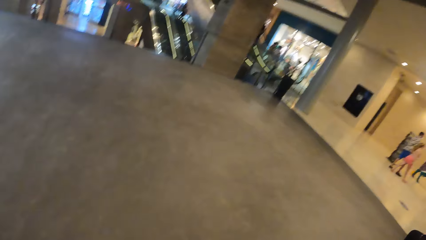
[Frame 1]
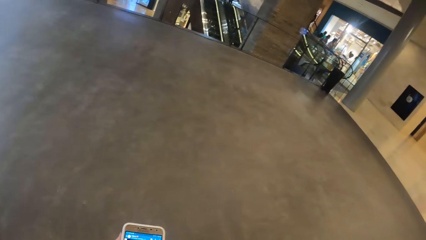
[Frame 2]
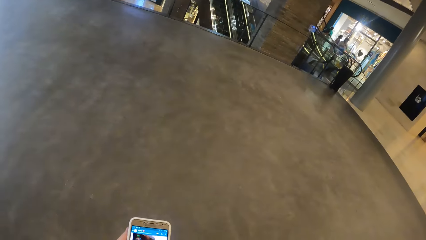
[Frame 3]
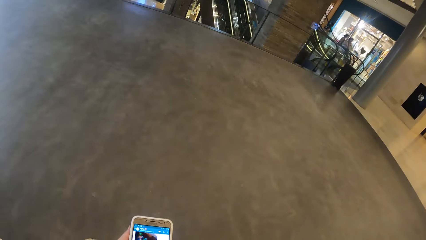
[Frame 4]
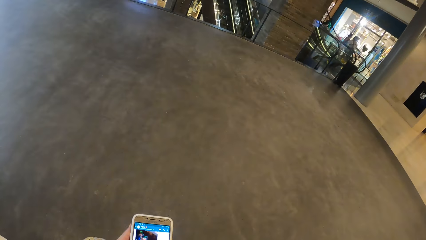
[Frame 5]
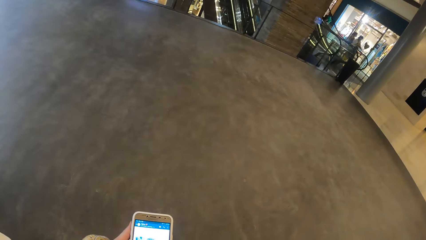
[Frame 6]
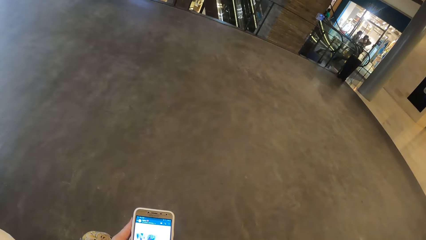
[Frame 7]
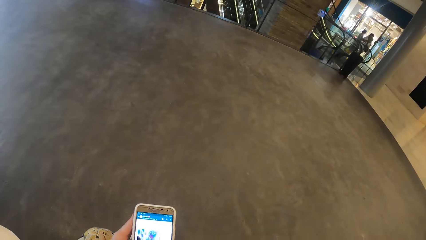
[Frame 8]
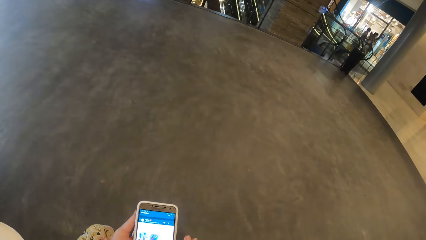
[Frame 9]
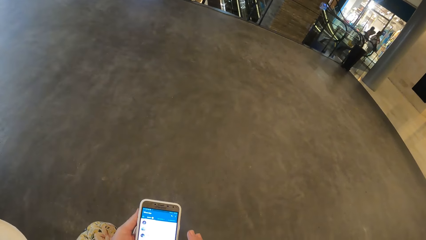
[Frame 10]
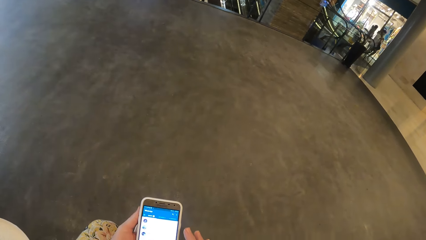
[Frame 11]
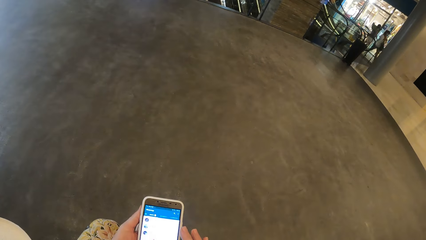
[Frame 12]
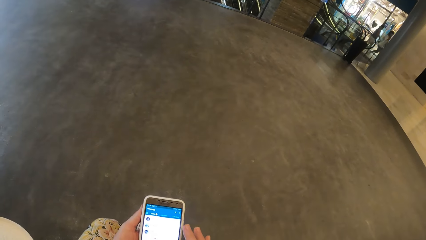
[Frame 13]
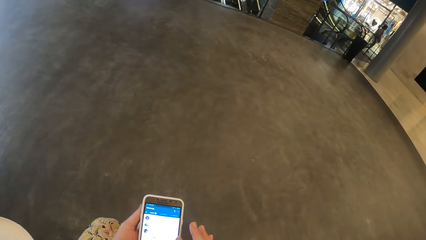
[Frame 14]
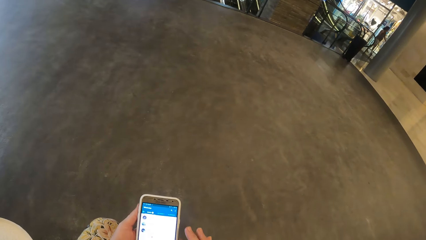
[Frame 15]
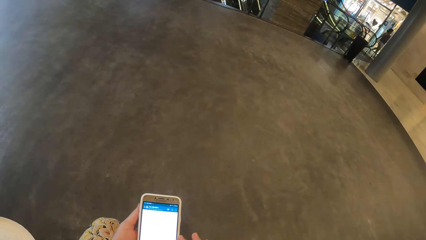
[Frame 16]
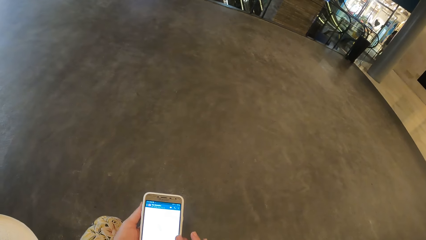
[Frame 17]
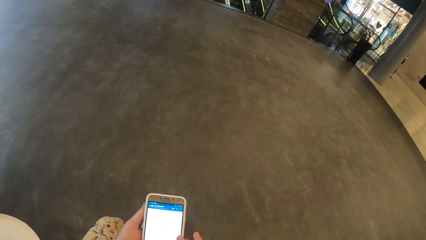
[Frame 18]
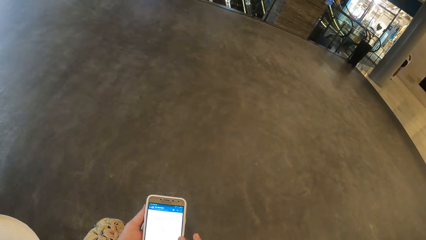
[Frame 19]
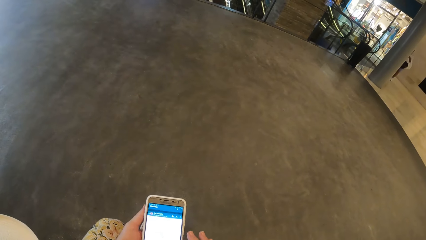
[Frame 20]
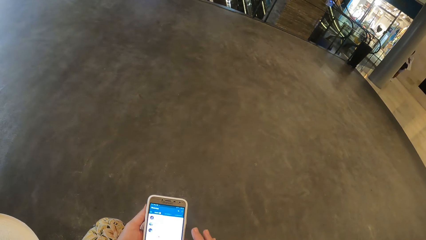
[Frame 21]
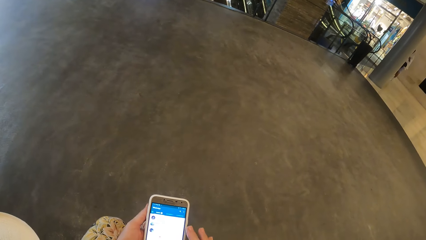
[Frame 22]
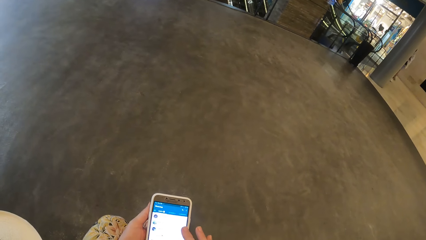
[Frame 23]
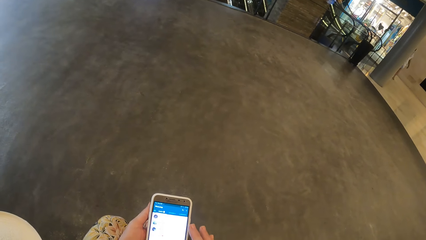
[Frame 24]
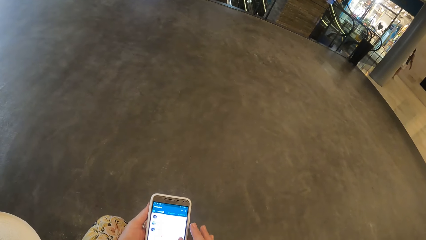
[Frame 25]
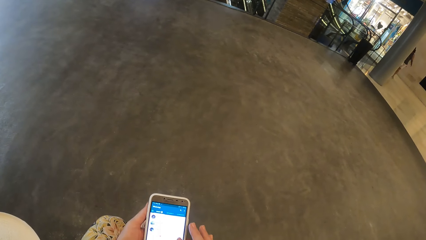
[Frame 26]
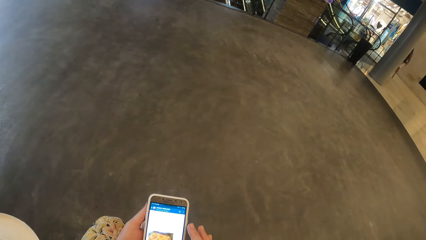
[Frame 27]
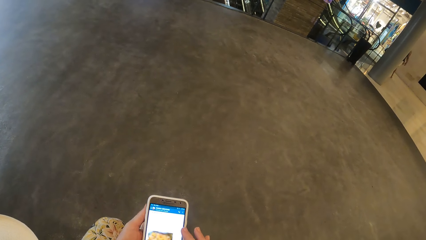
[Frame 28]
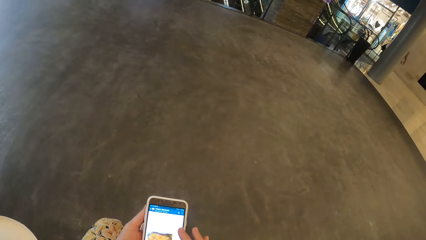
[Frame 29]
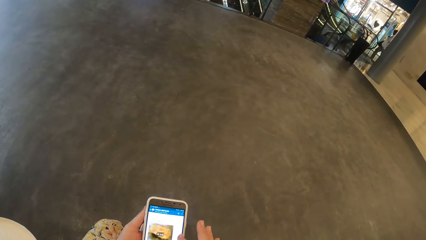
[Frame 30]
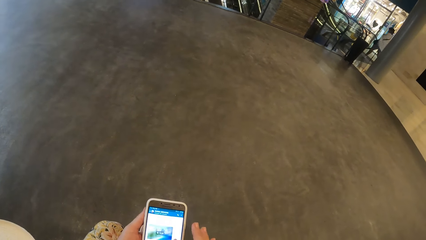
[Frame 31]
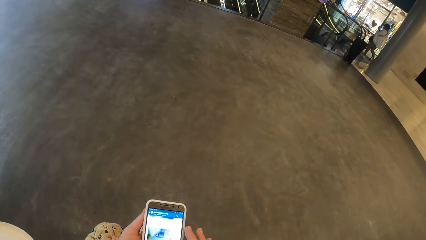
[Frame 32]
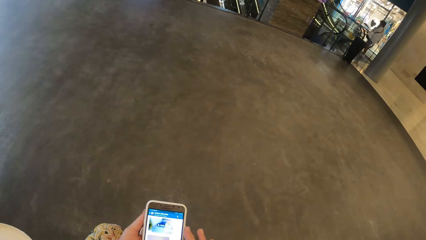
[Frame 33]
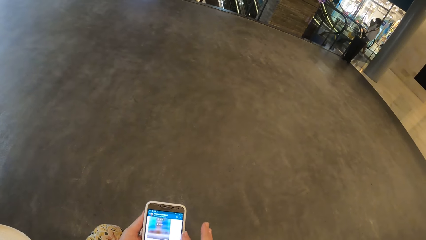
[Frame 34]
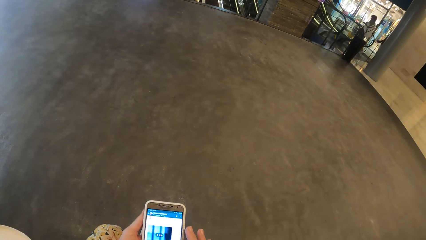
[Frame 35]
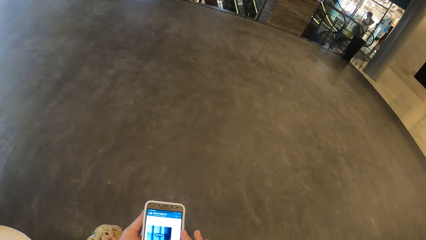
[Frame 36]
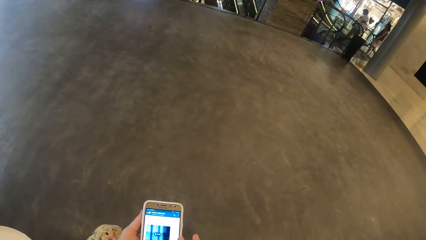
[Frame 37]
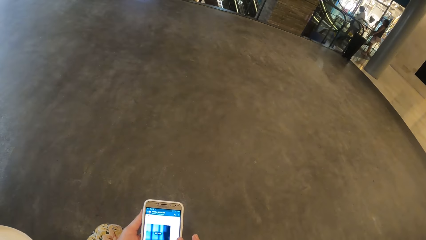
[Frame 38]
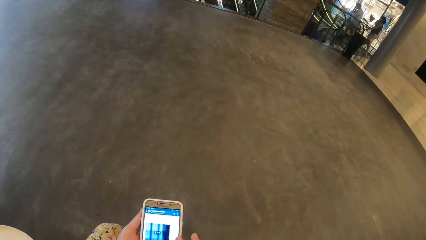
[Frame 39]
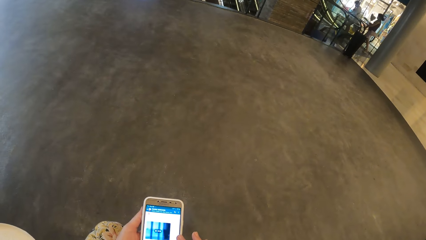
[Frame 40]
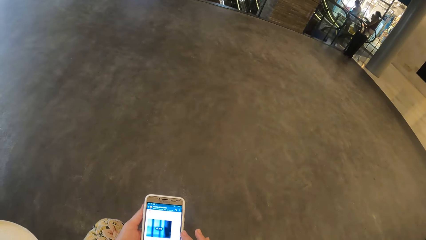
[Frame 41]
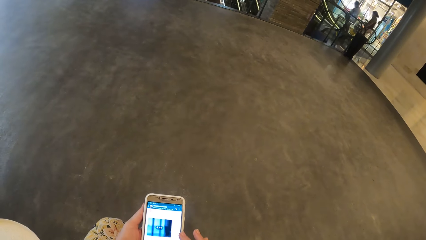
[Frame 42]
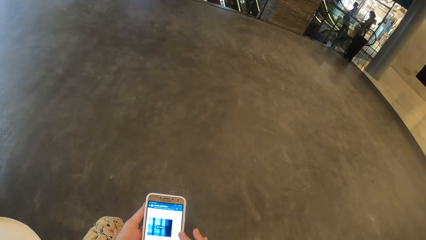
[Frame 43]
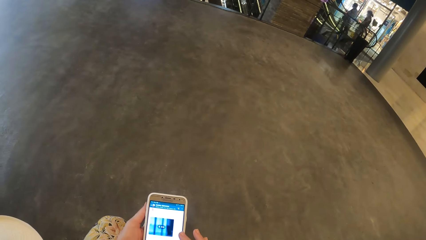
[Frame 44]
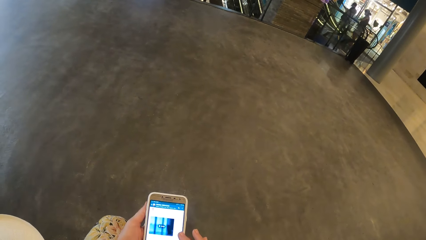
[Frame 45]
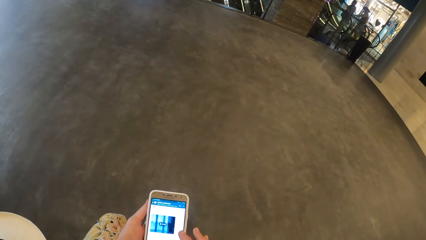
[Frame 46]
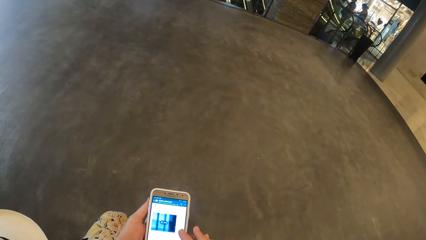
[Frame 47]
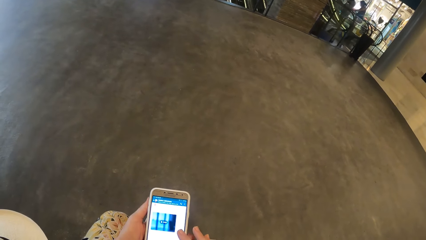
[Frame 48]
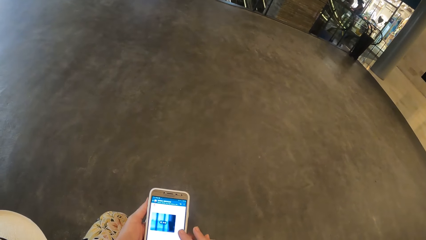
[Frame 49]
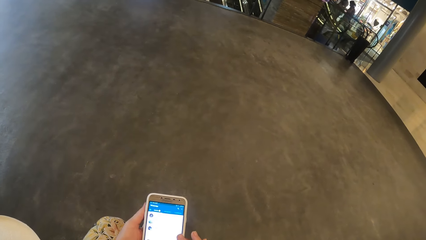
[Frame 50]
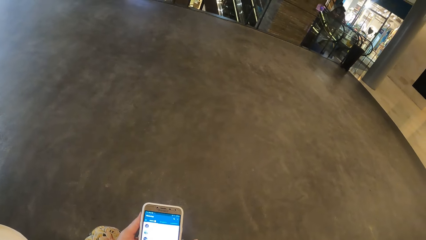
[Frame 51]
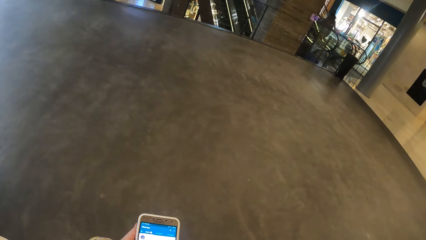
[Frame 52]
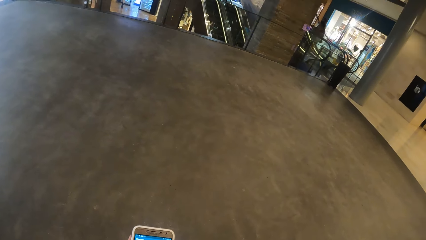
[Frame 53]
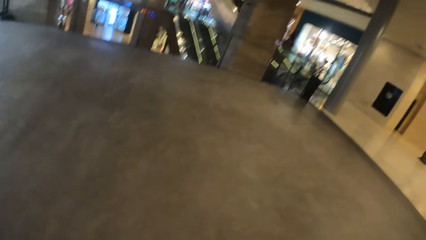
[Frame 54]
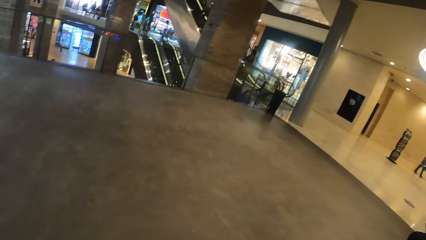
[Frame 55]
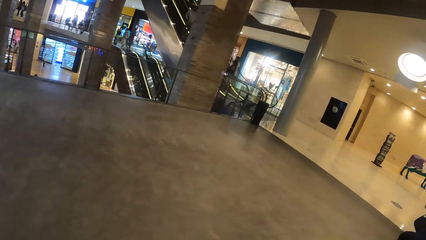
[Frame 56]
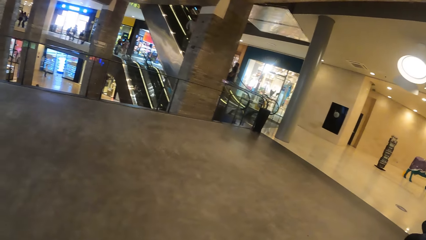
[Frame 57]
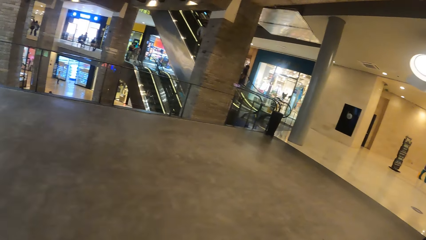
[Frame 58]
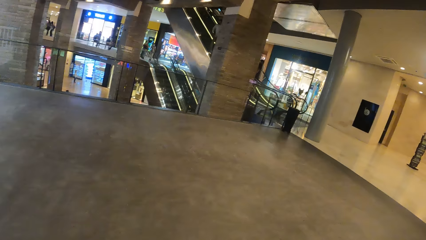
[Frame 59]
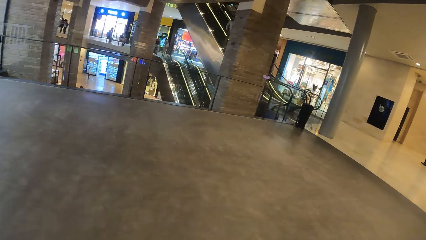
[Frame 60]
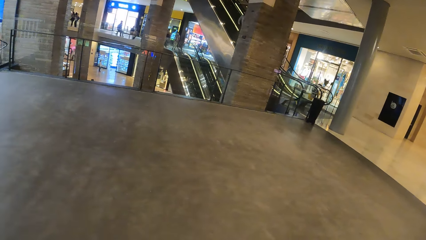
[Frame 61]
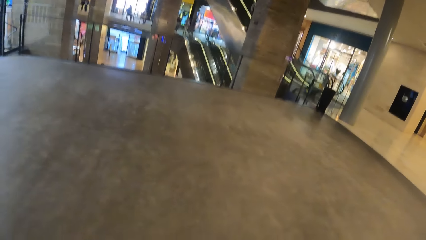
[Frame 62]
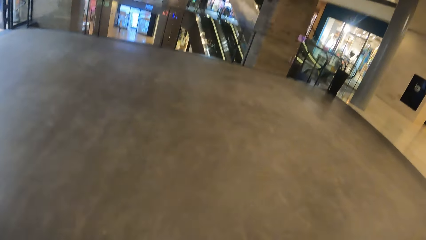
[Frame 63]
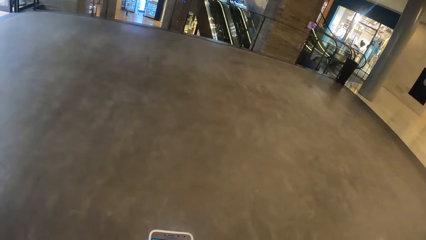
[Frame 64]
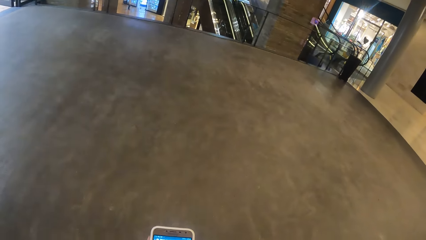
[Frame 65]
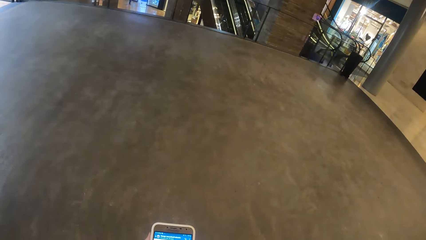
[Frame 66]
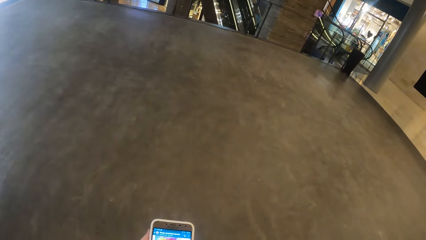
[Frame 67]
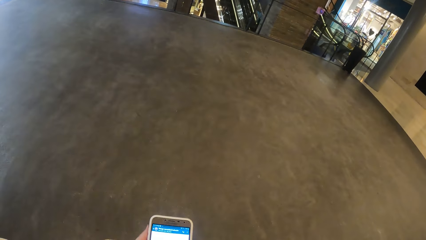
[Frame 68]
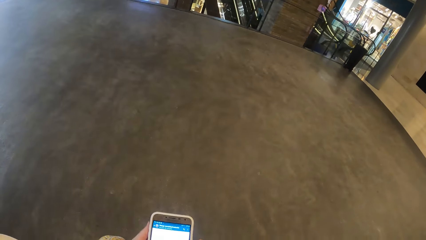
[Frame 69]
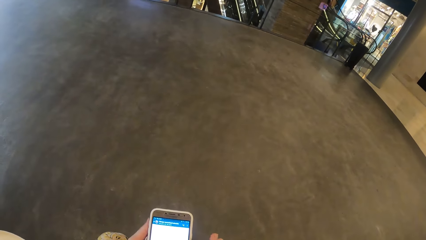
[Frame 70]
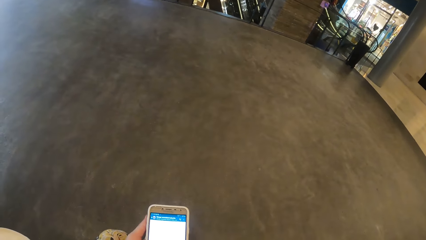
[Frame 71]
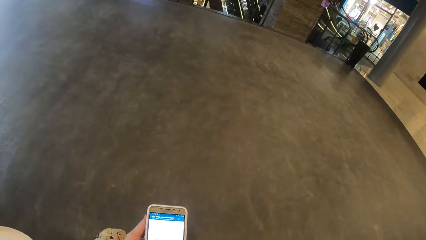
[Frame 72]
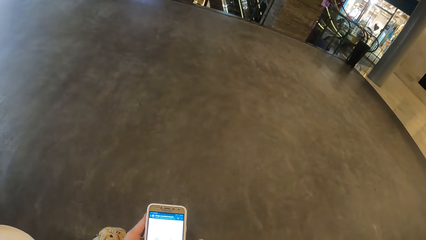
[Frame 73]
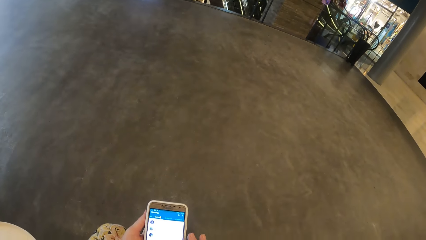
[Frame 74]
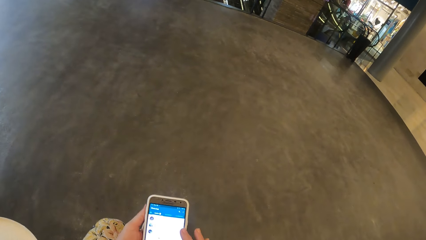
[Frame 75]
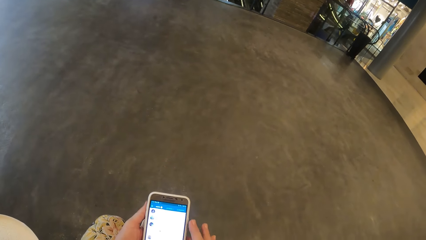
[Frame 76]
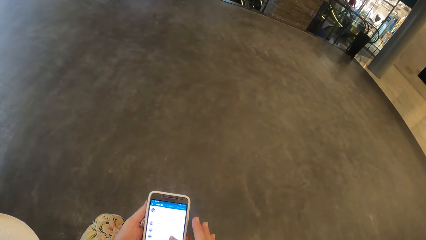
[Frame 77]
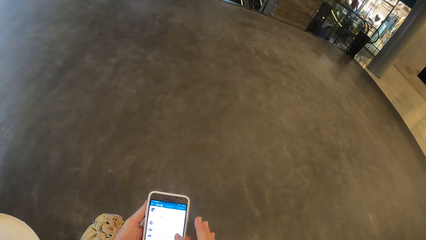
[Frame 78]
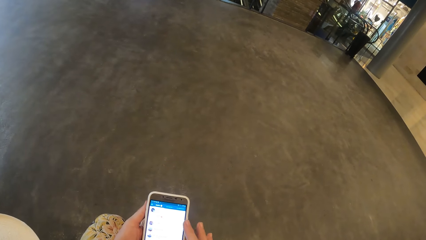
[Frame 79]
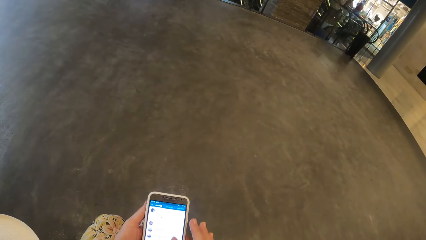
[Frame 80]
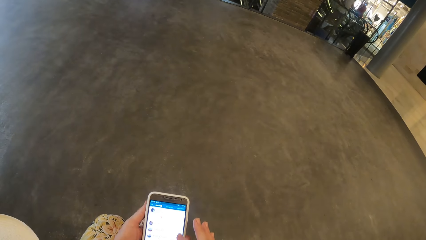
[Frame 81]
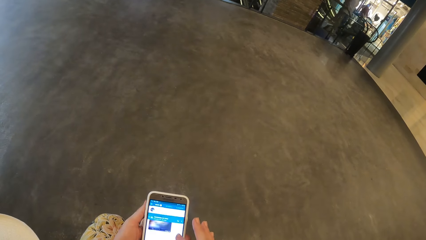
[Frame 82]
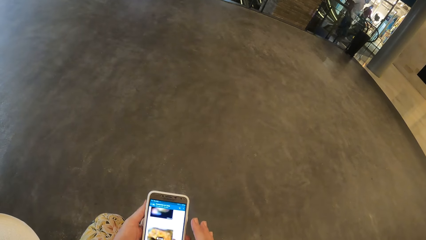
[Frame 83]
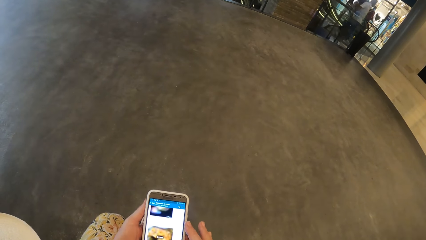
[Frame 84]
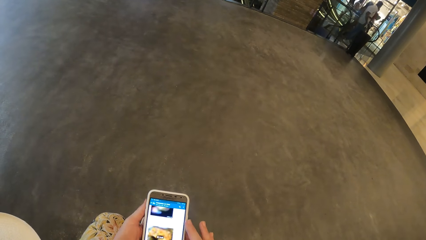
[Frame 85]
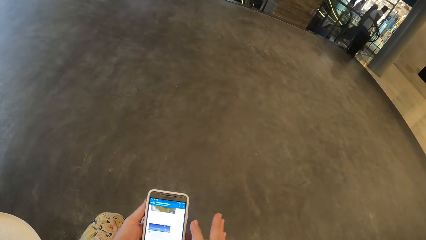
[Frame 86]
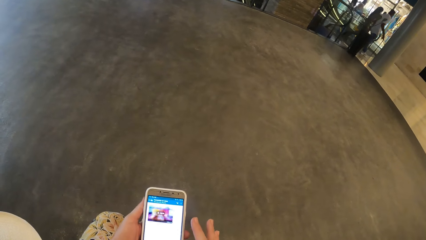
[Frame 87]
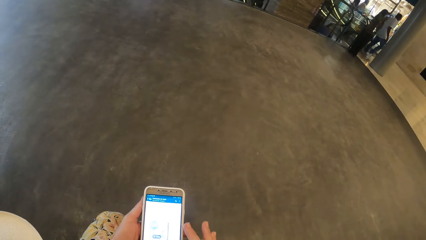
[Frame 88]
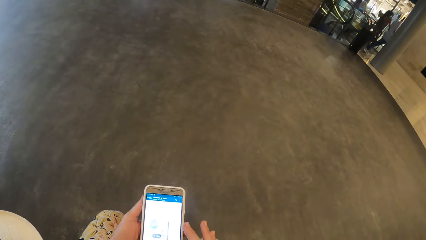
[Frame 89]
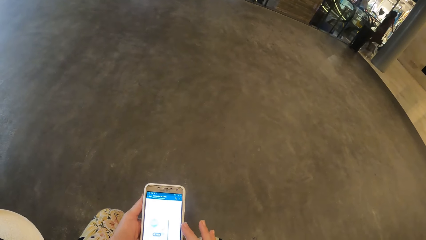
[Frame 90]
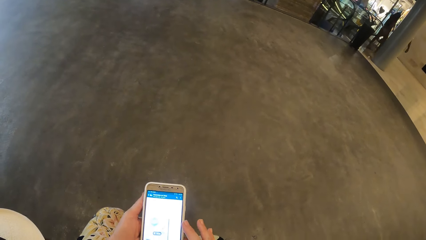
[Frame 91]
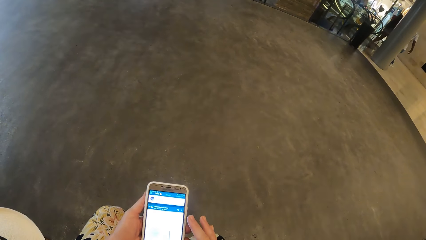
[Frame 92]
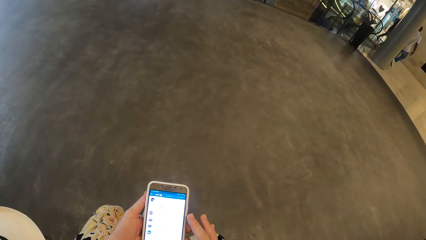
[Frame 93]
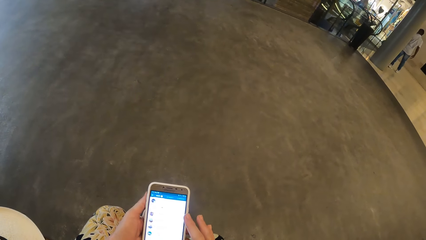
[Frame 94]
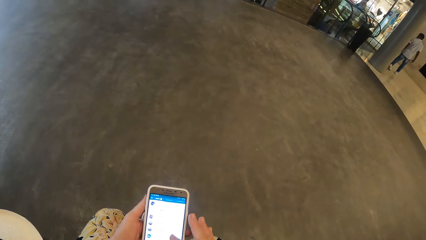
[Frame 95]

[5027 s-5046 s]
The camera wearer uses the phone. They look around. They use the phone.
